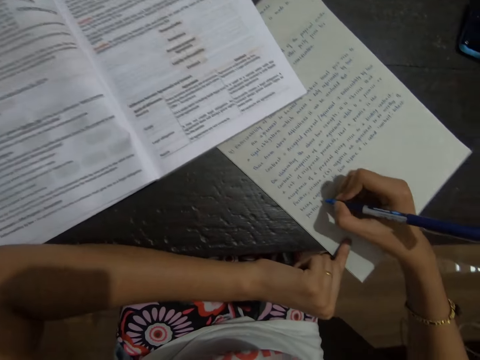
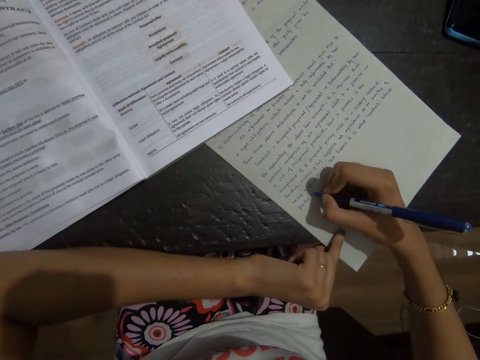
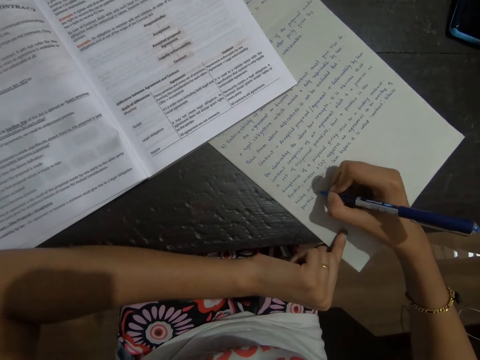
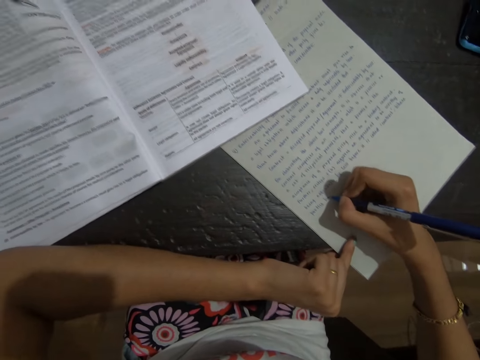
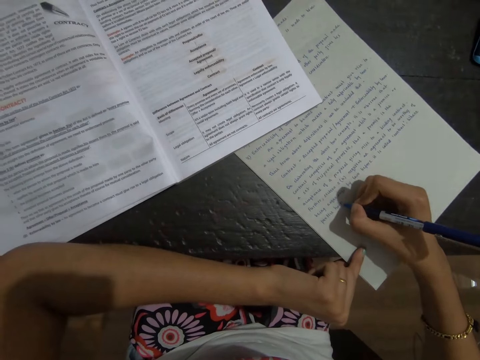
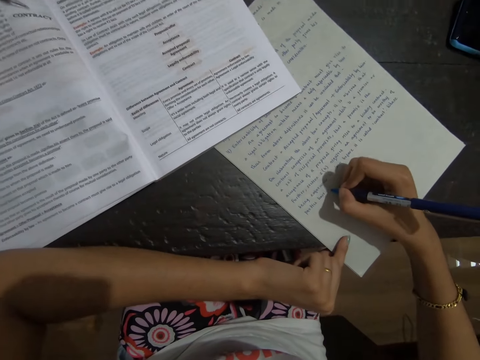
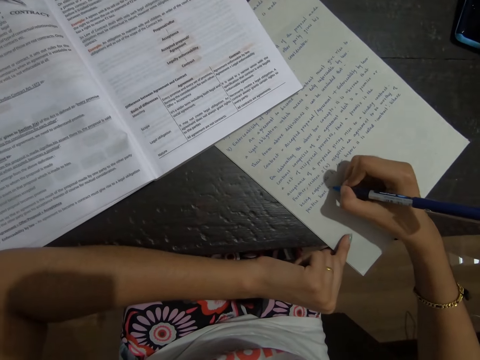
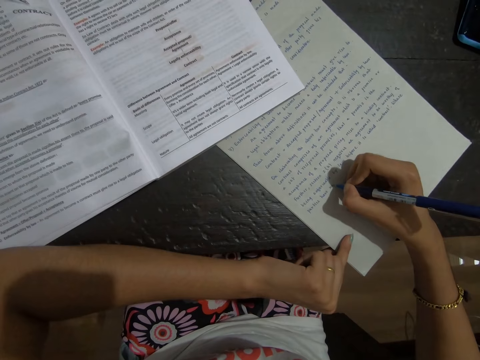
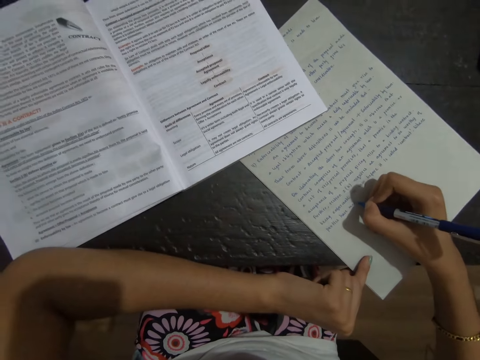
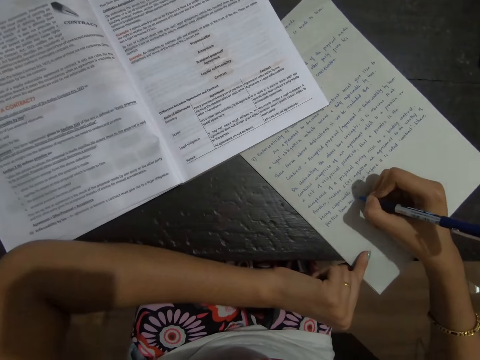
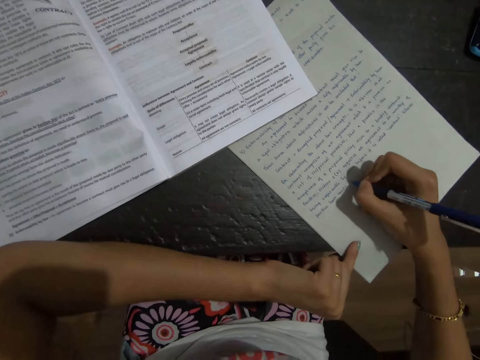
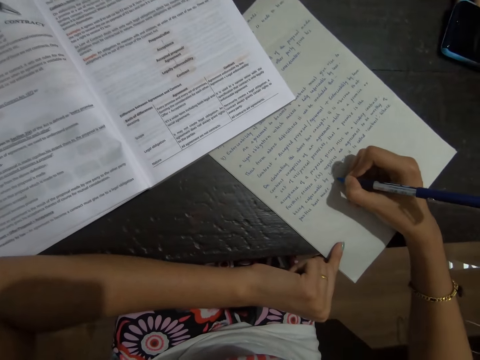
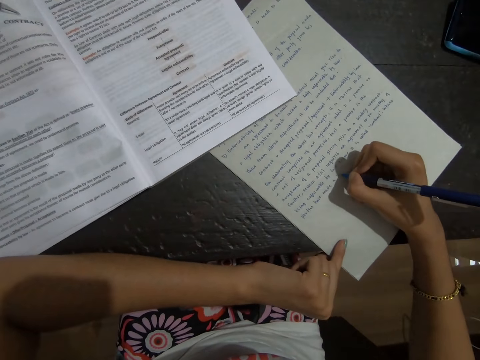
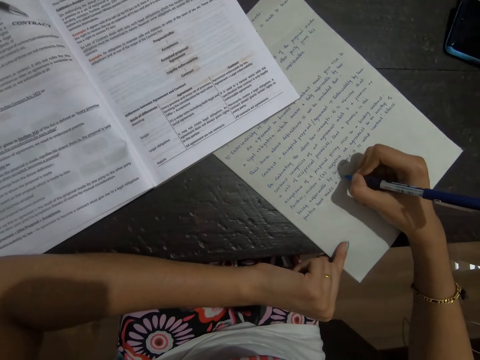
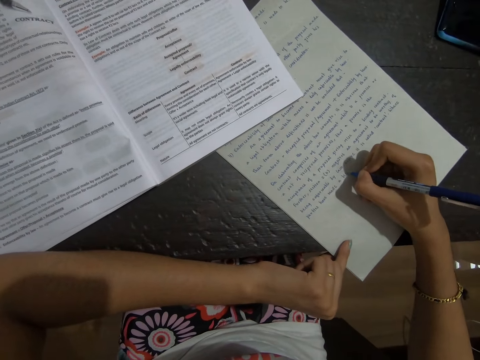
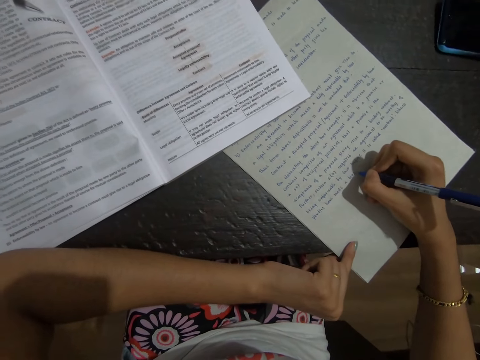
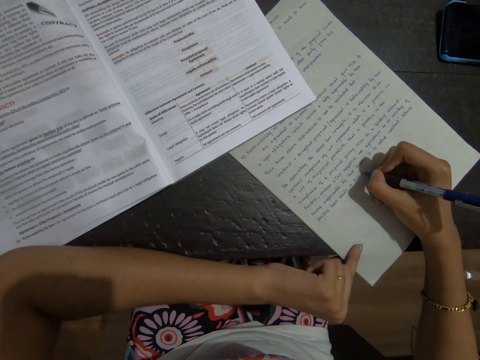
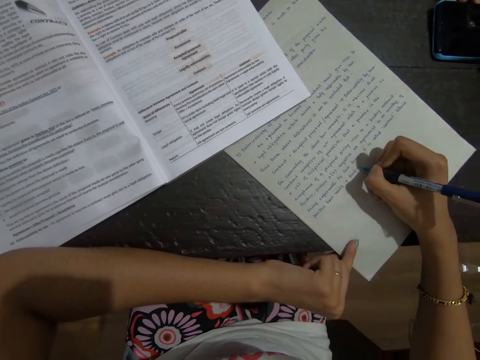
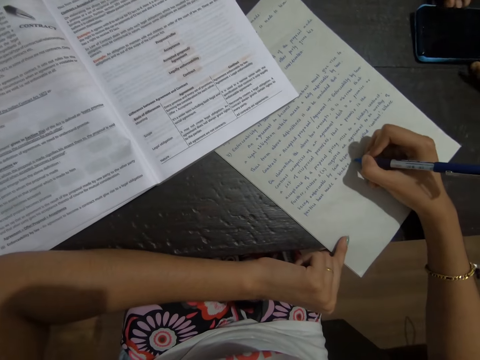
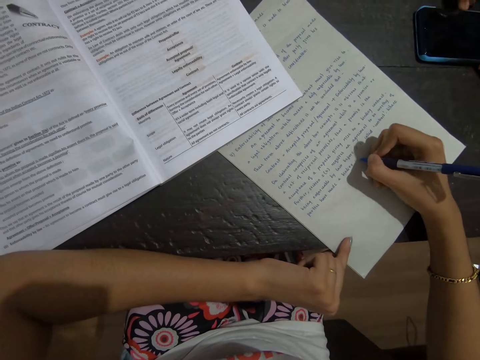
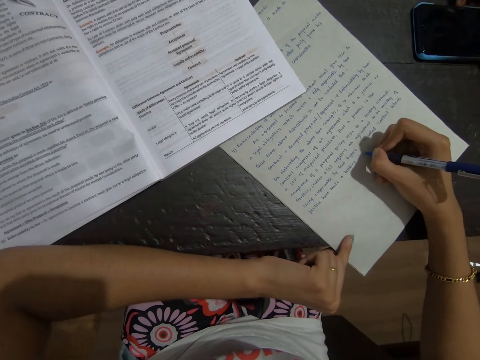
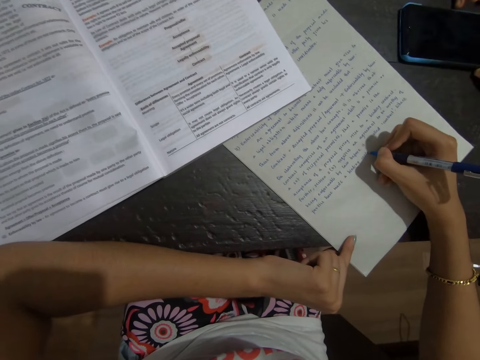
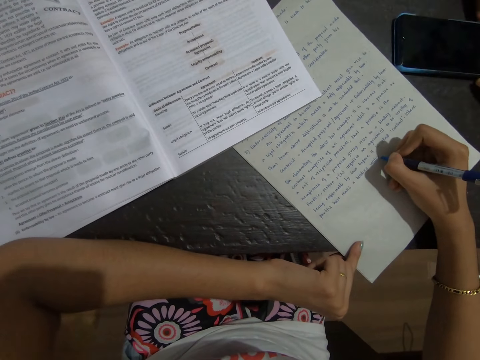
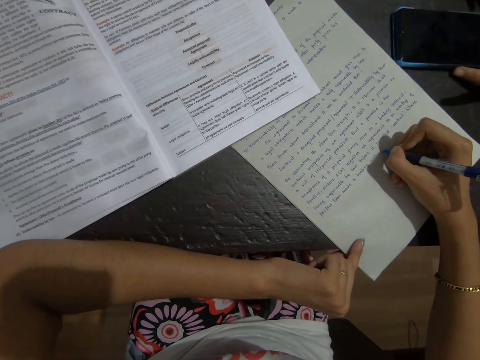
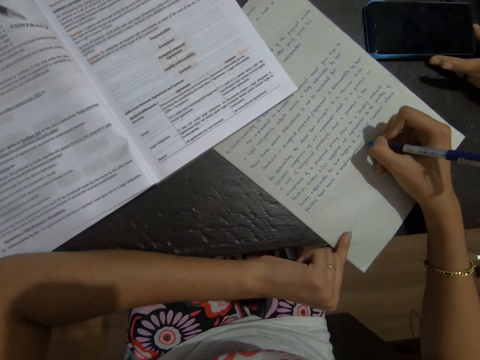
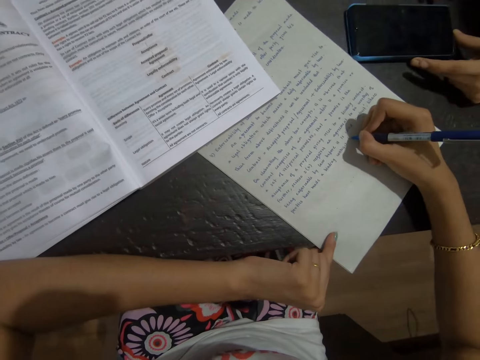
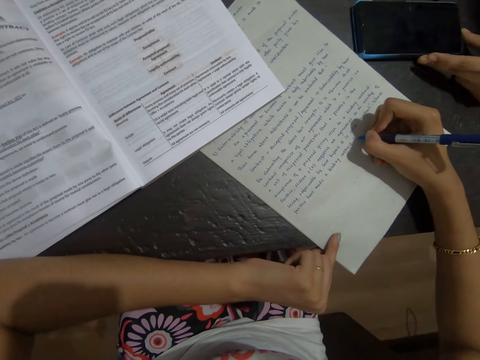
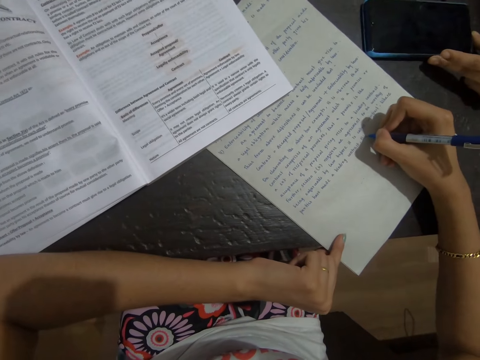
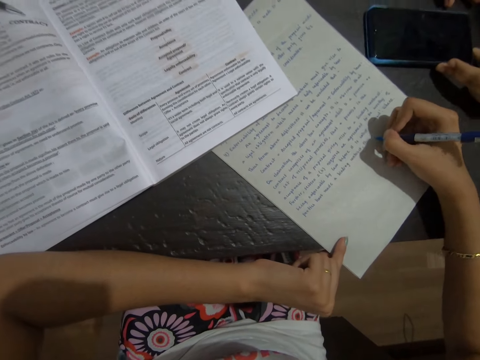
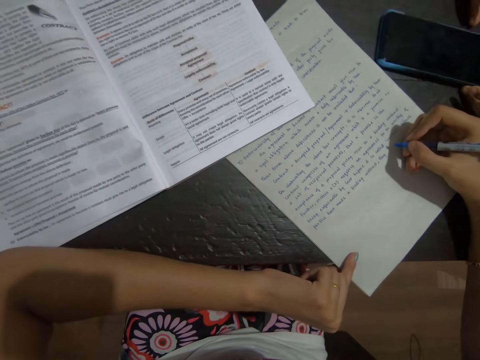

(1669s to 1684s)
A lady talks to the camera wearer. The camera wearer writes on paper with a pen. The lady talks to the camera wearer and moves the phone. The lady holds the phone. The camera wearer writes on the paper with the pen.

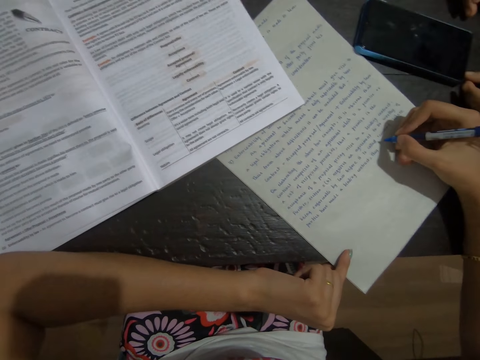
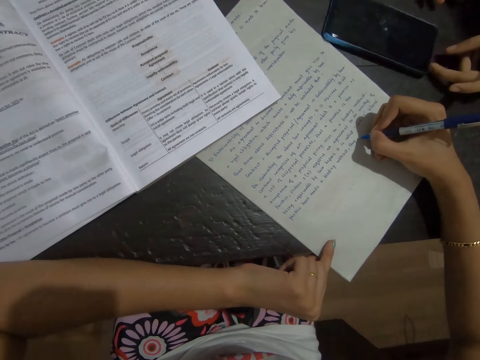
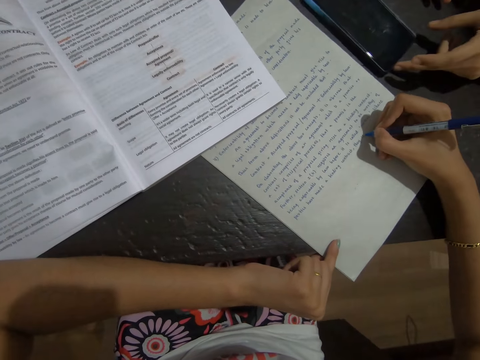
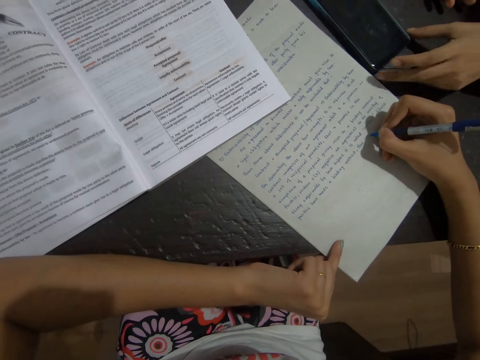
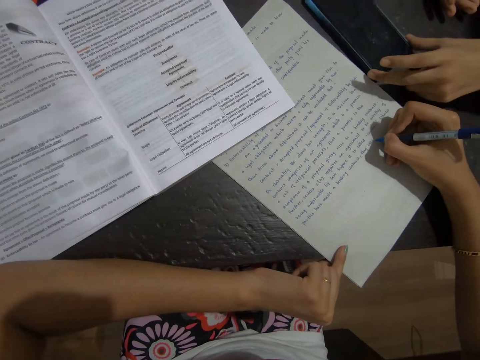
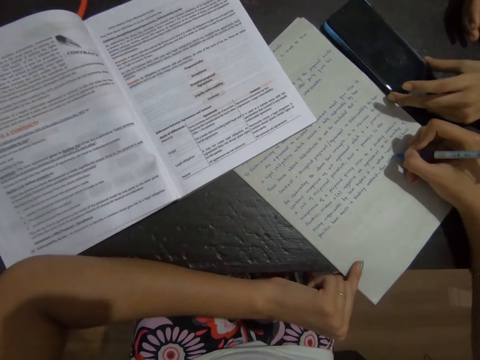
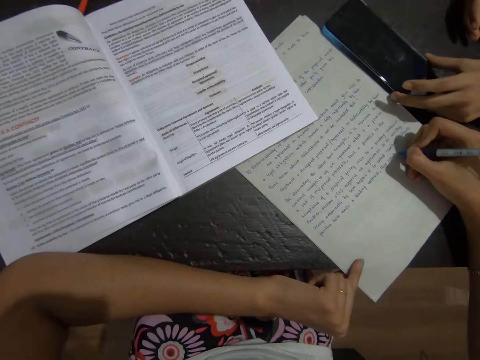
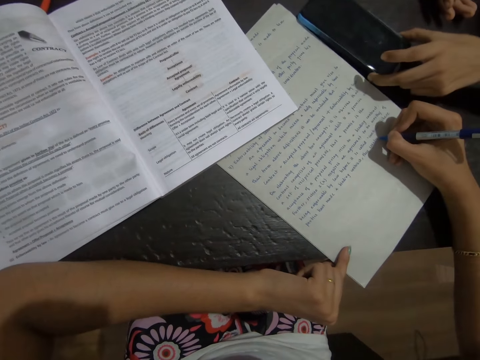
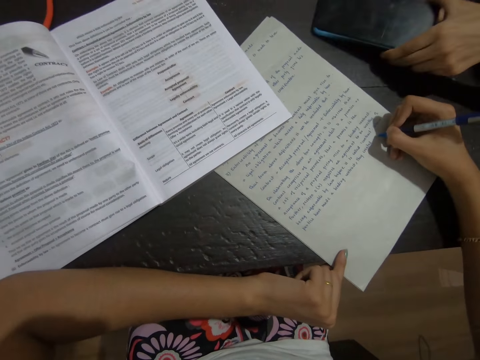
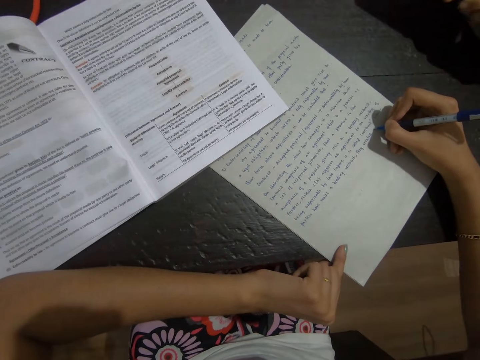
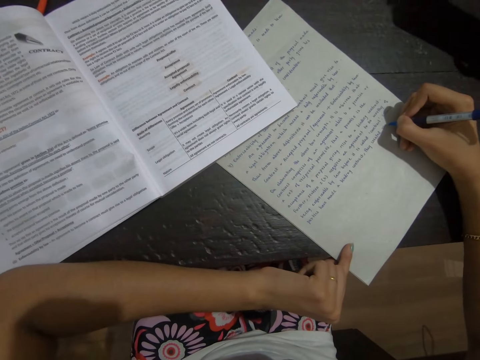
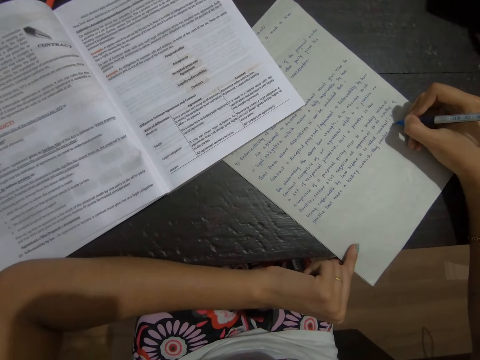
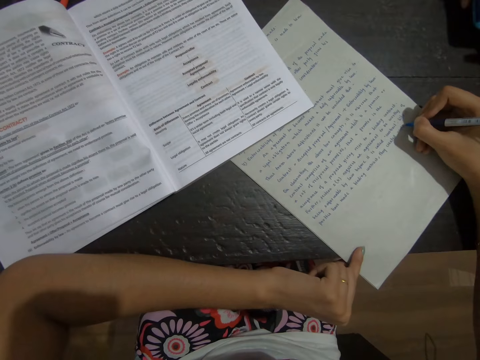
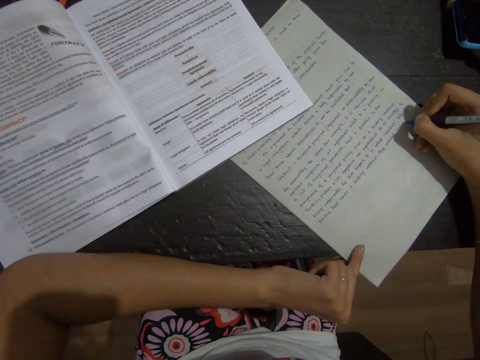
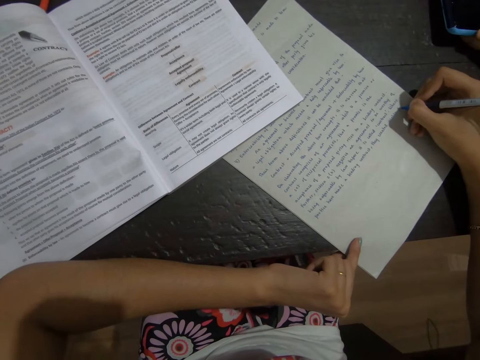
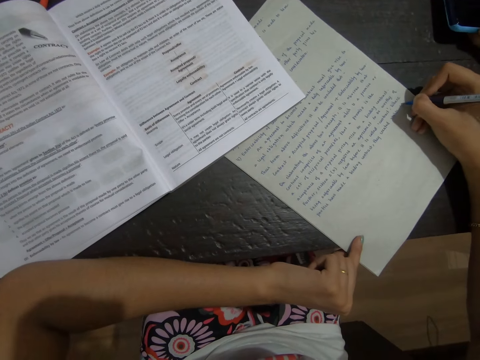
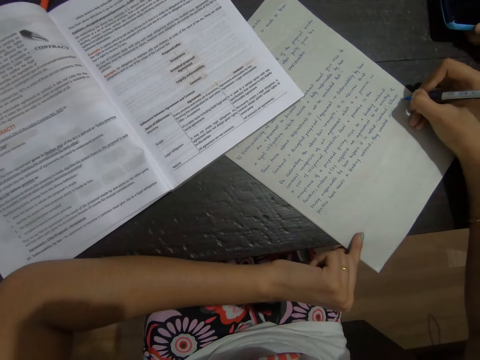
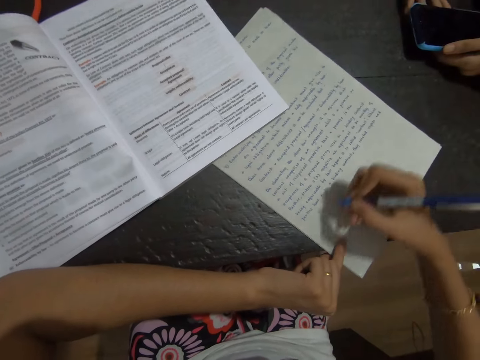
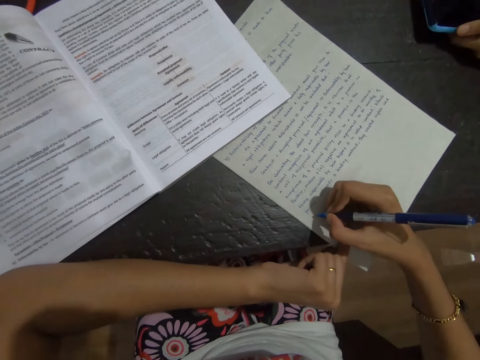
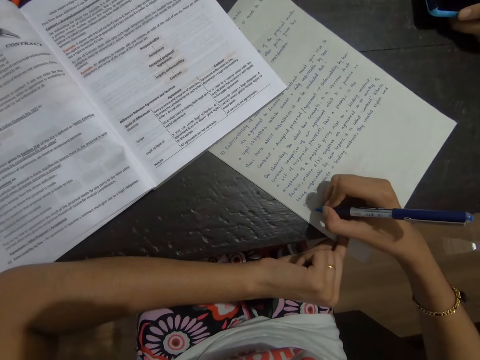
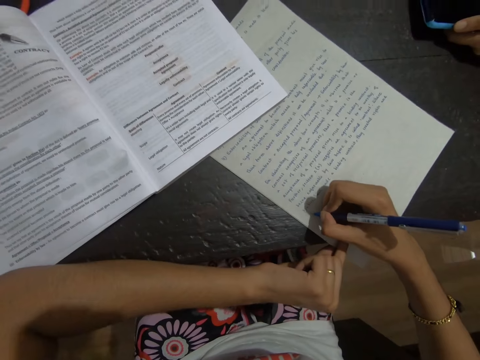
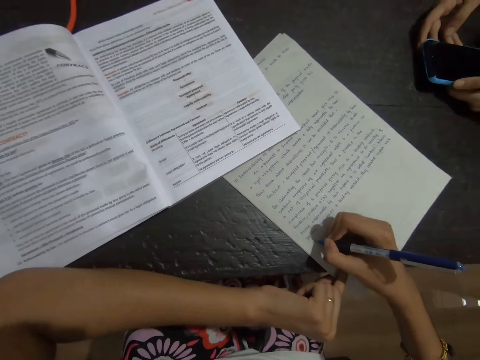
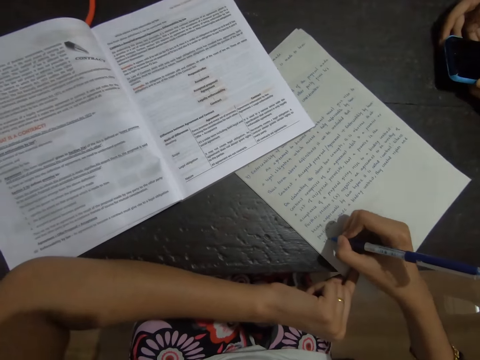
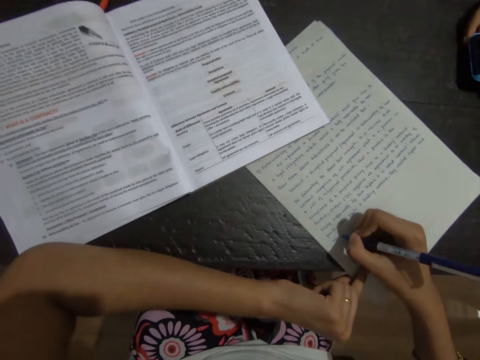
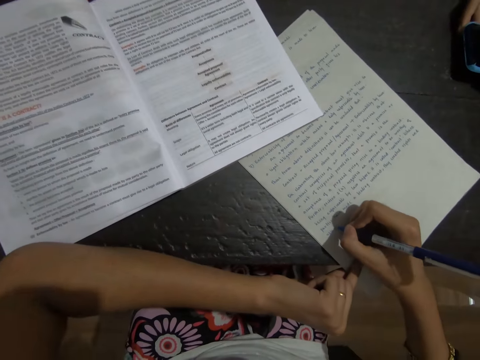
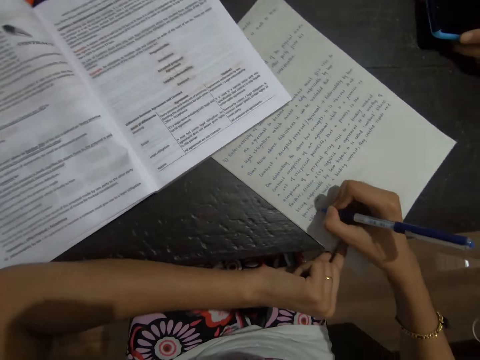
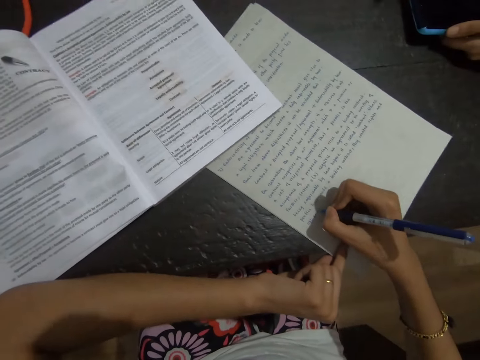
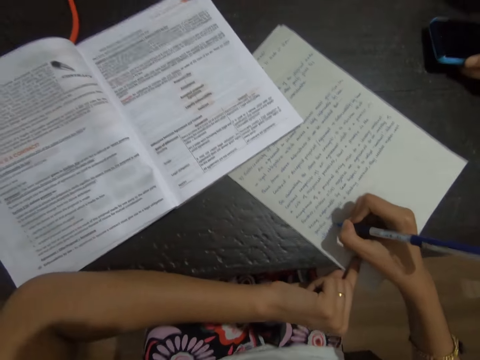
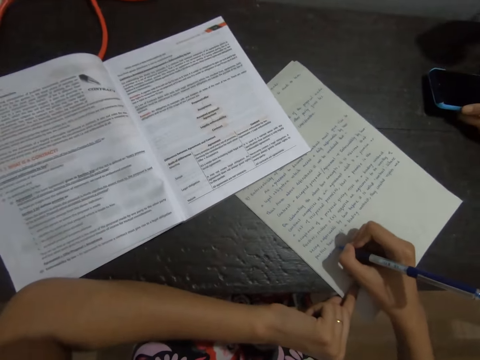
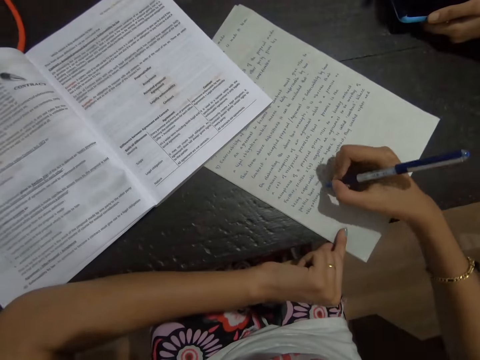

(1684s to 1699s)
A lady moves the phone. The camera wearer writes on paper with a pen. The lady picks up the phone. The camera wearer writes on the paper with the pen. The lady talks to the camera wearer.
